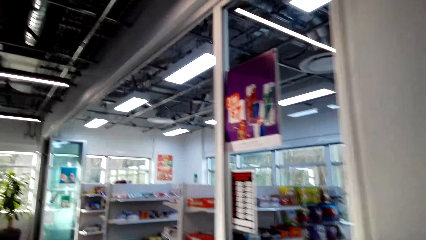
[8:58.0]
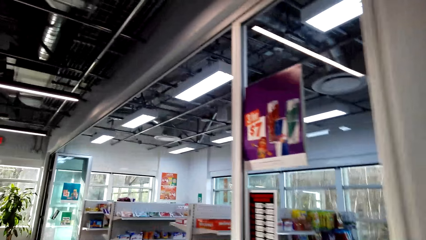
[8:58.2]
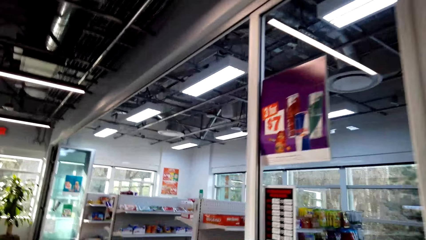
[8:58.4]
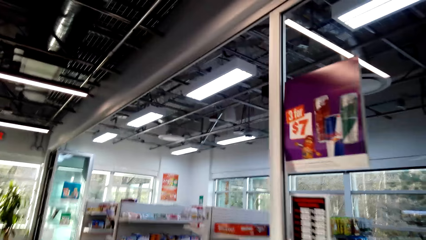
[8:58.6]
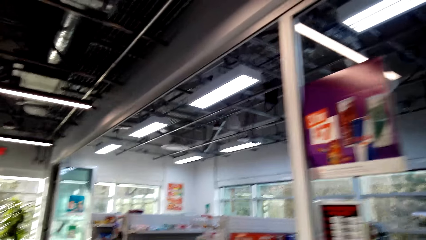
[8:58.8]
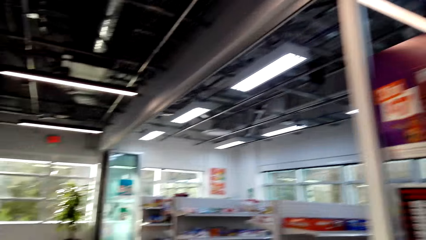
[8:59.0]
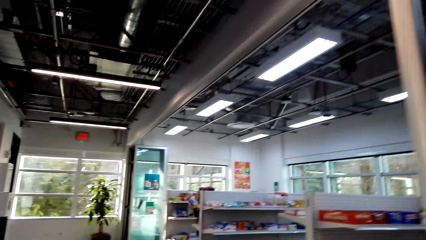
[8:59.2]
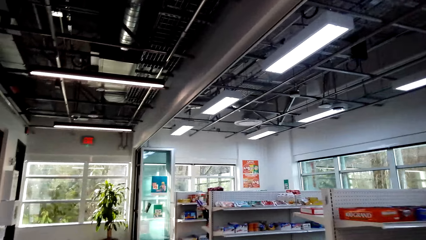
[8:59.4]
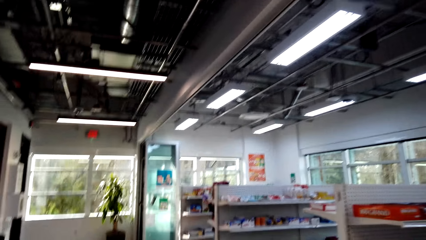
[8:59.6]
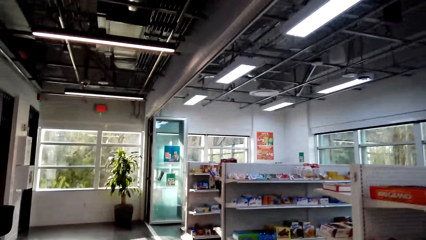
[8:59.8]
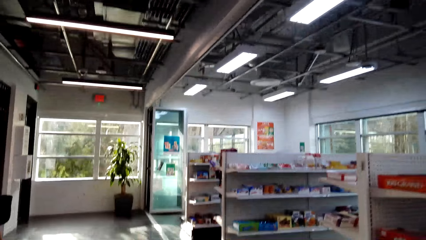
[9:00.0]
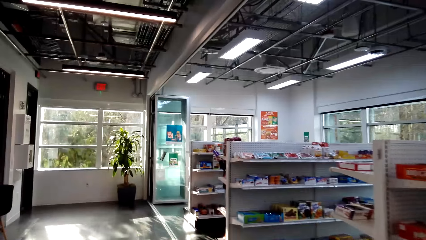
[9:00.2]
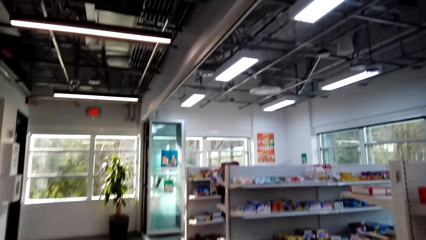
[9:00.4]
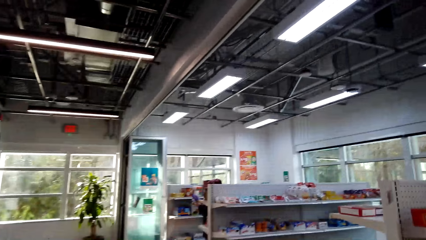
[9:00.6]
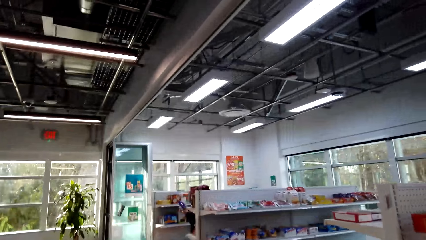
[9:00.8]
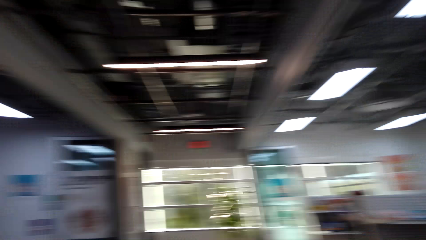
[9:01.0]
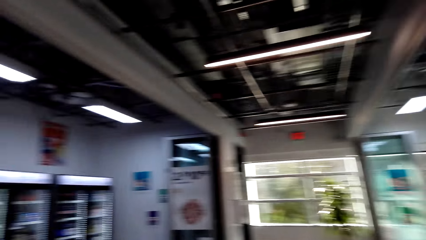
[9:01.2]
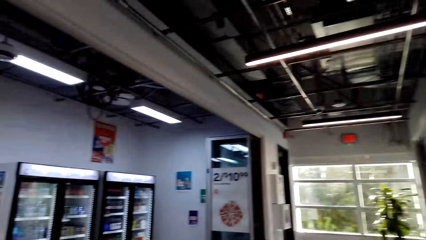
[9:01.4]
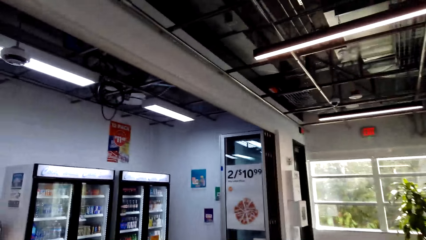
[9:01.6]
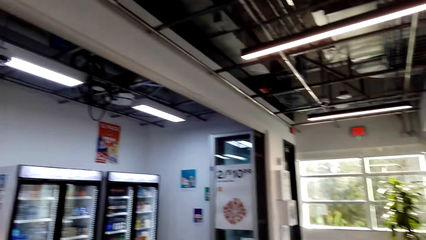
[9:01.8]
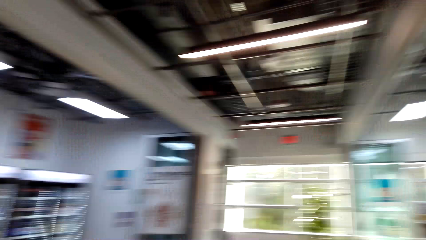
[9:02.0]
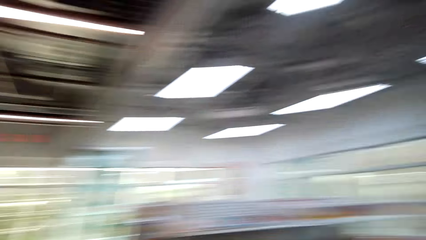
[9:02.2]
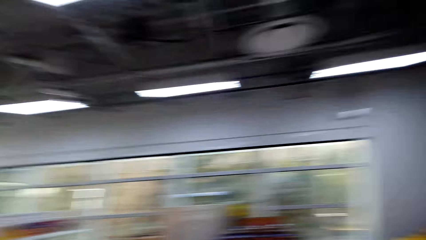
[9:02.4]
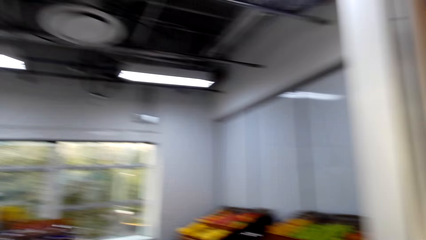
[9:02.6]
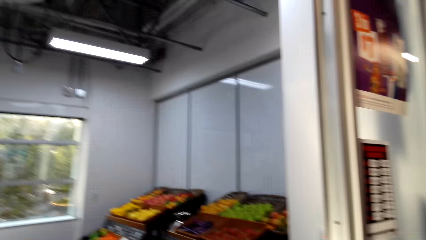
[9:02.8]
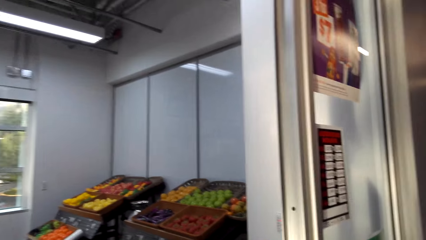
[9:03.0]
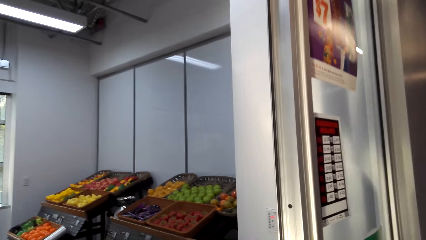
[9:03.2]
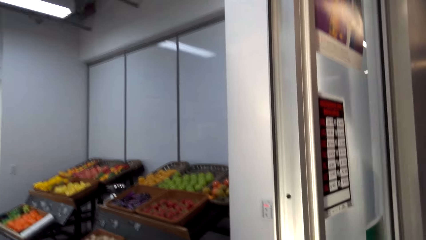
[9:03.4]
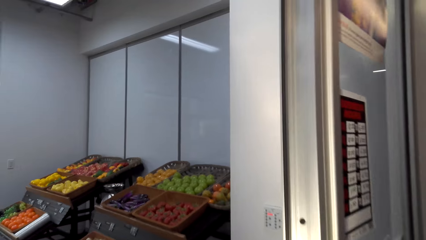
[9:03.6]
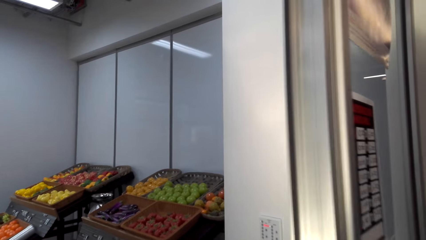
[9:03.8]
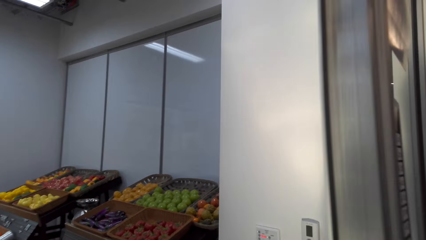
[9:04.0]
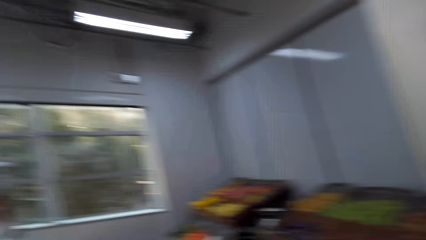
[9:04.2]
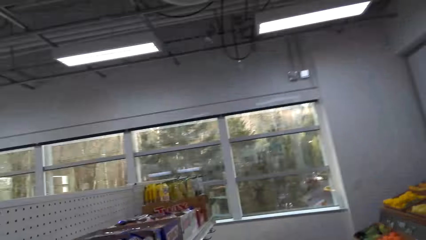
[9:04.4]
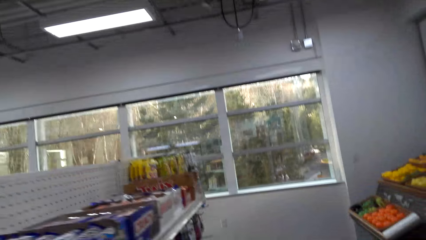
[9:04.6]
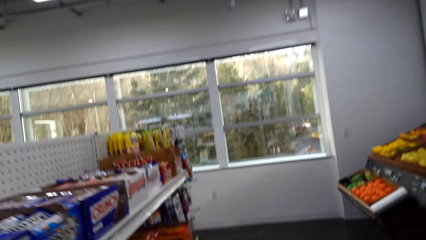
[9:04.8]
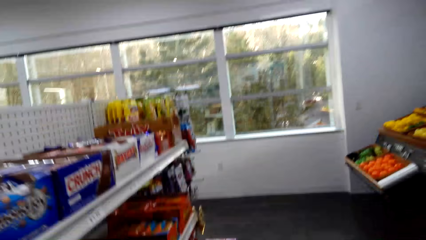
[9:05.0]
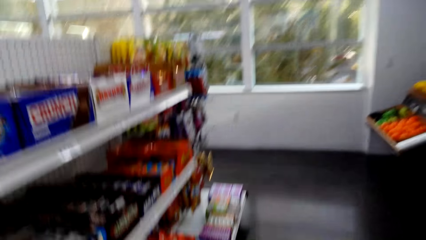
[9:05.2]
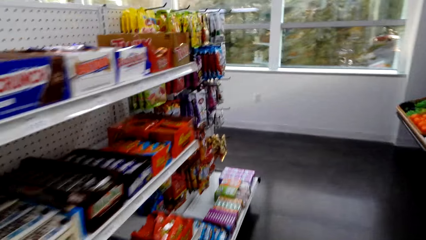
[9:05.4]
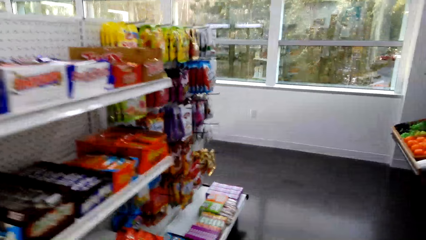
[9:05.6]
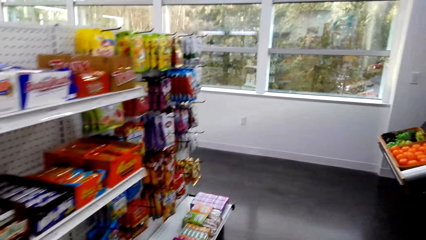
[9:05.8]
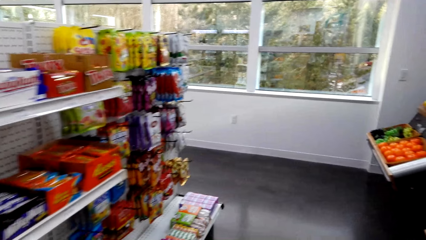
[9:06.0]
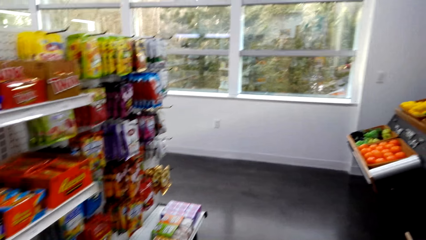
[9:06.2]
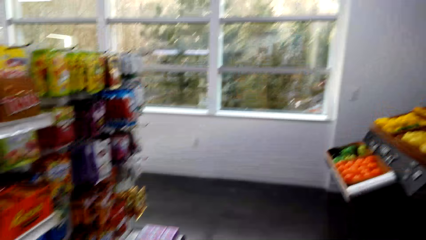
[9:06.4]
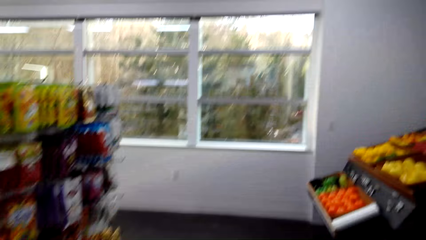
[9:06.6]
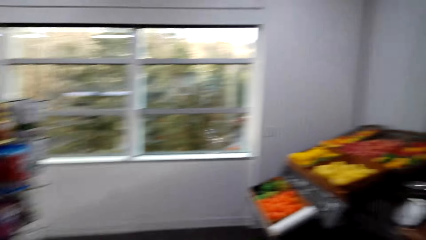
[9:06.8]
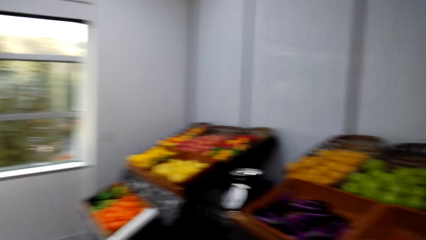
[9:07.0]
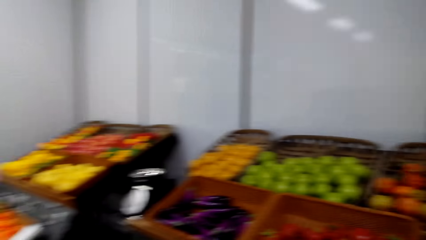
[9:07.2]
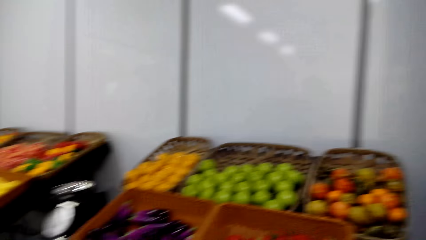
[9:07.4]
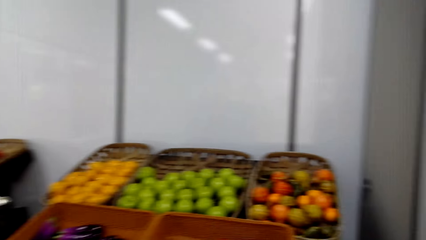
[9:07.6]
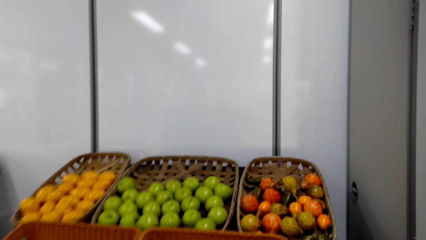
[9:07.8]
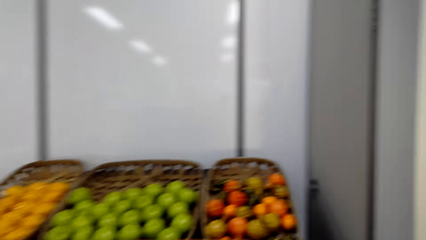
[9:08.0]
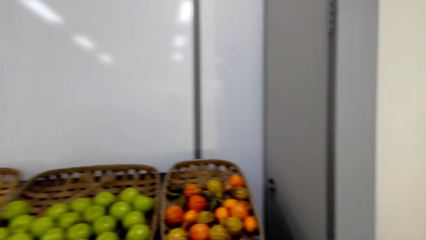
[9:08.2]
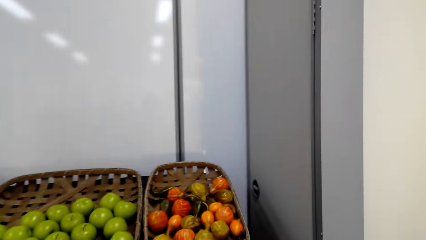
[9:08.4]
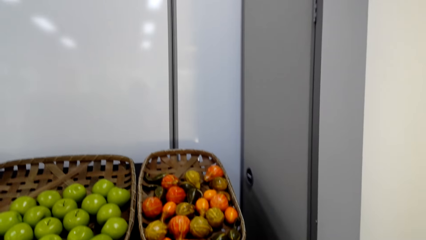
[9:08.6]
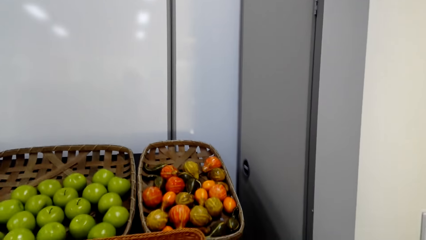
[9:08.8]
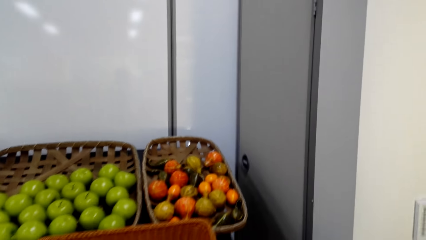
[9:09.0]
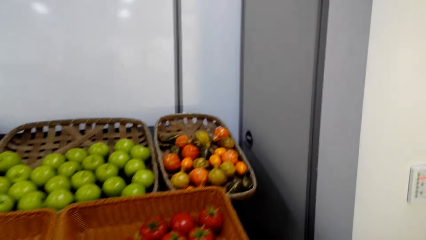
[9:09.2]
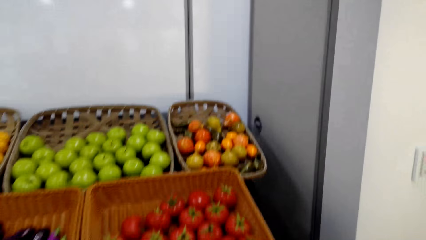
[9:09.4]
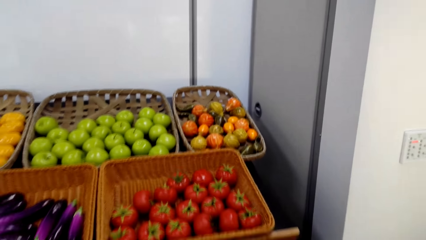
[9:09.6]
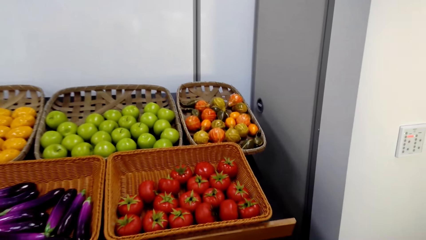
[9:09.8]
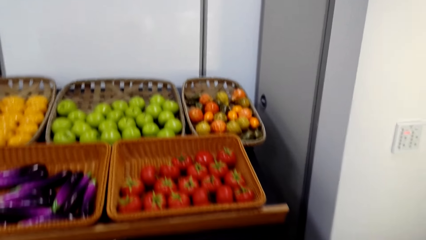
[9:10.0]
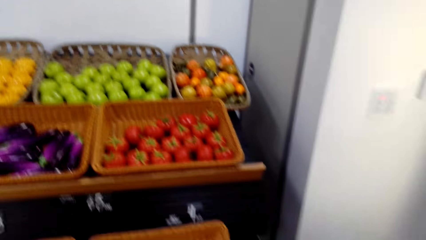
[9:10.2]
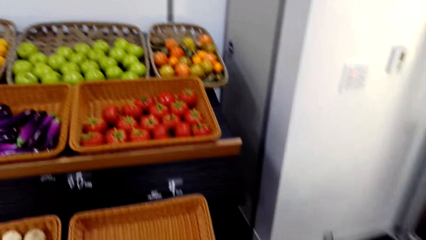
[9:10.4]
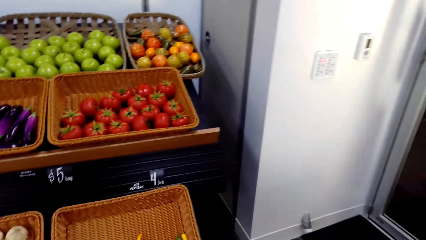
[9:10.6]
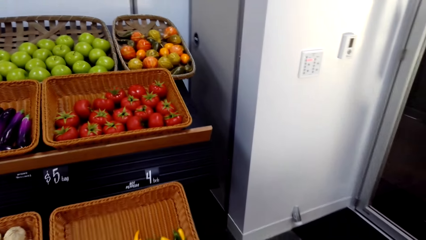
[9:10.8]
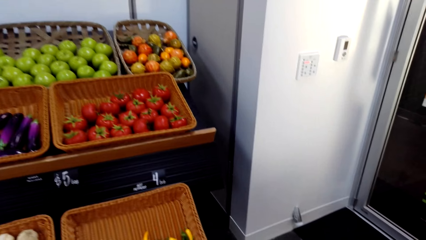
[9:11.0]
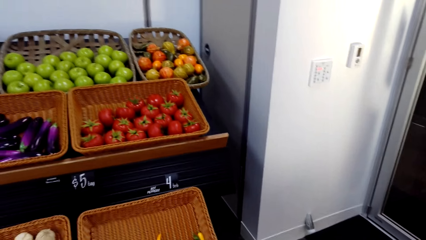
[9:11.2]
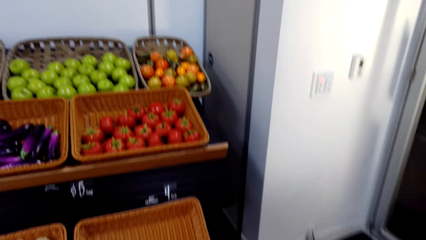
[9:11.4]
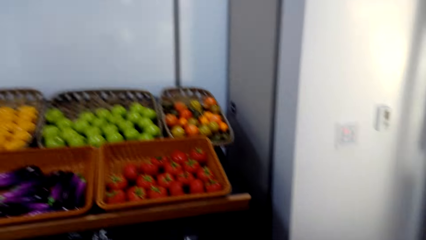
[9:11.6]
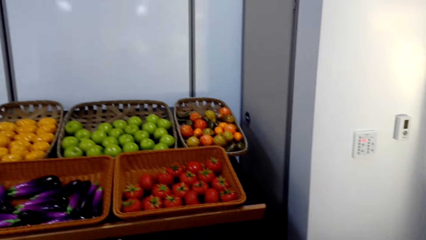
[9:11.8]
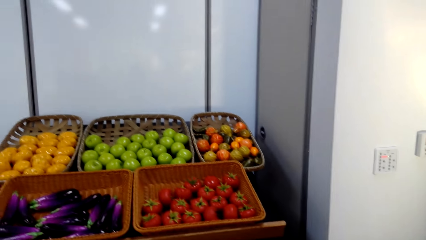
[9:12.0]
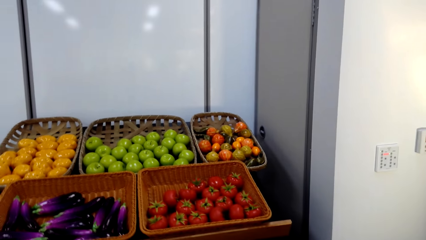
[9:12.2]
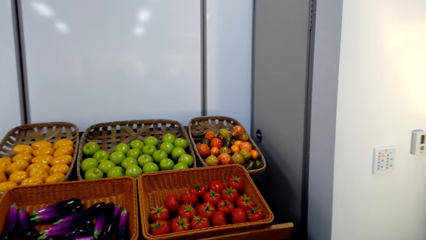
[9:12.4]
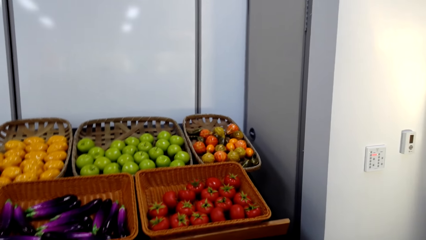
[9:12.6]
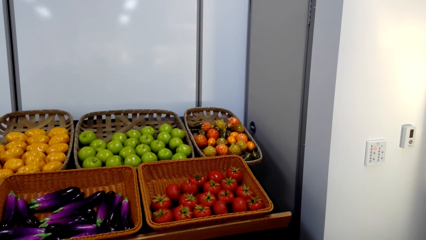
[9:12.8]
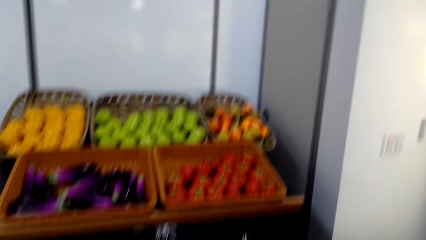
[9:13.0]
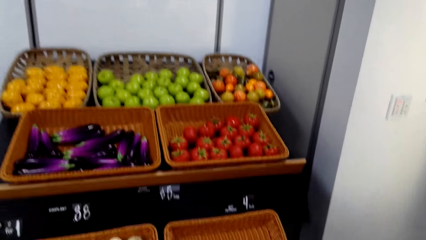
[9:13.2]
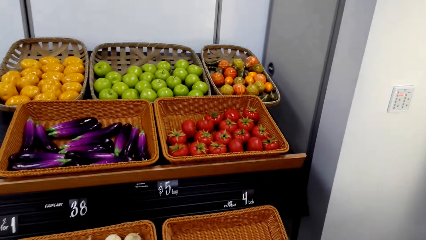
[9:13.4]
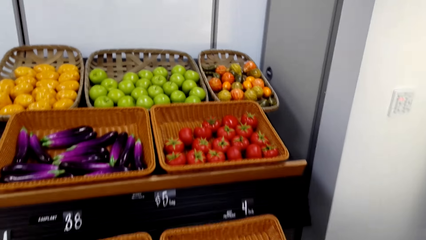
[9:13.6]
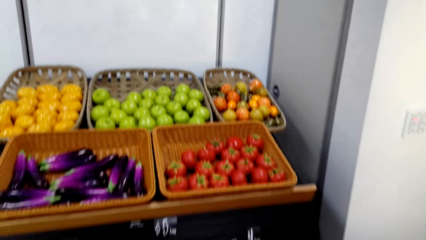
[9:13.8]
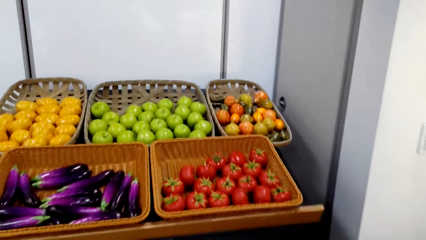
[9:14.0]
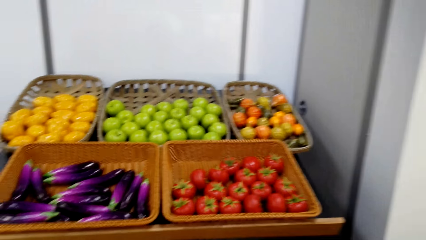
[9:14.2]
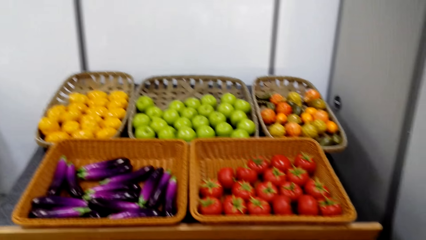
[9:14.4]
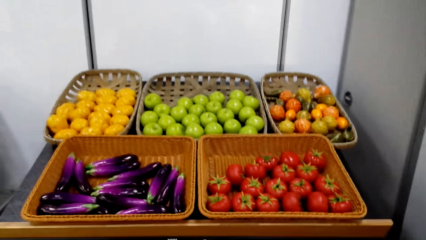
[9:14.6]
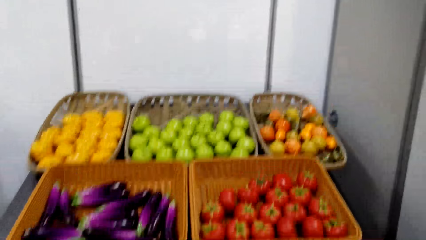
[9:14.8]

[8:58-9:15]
The camera wearer walks into the supermarket.
